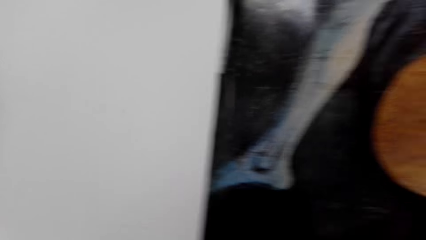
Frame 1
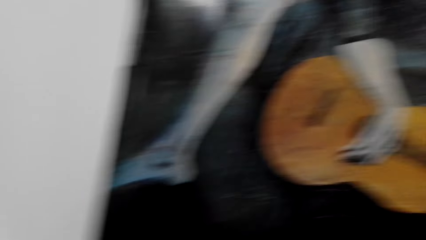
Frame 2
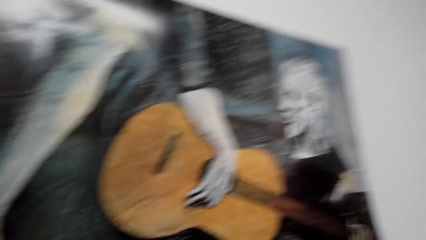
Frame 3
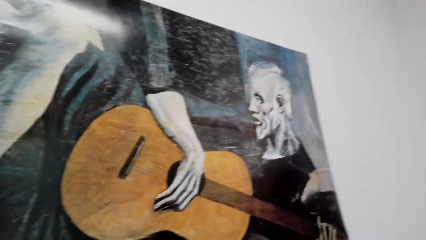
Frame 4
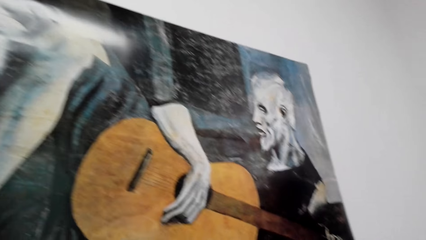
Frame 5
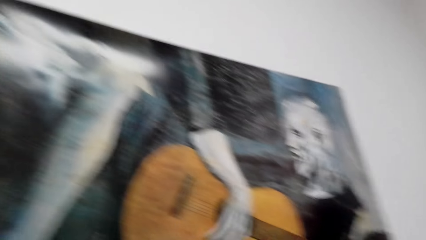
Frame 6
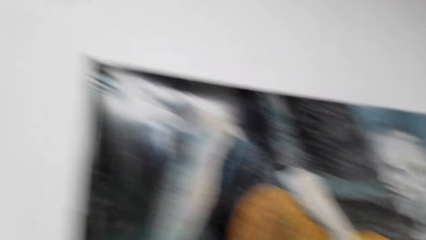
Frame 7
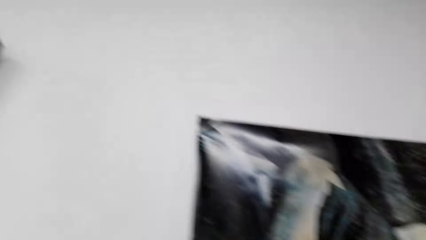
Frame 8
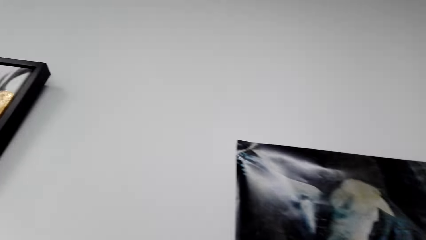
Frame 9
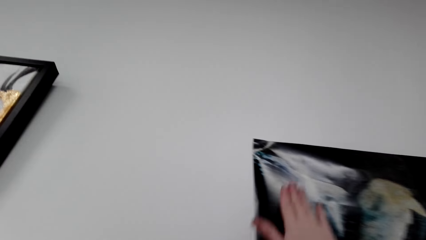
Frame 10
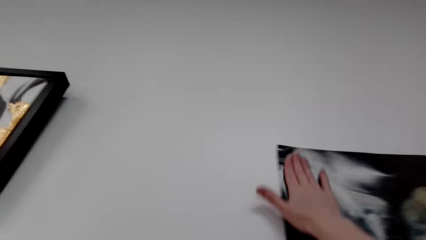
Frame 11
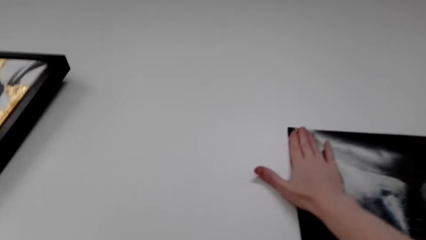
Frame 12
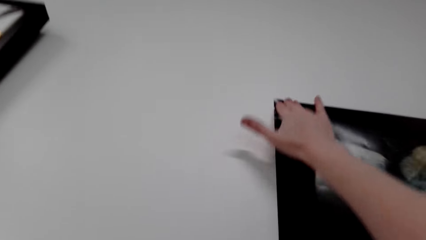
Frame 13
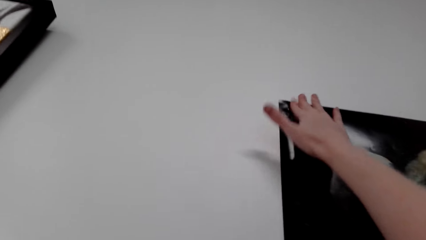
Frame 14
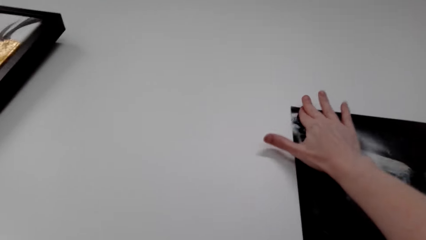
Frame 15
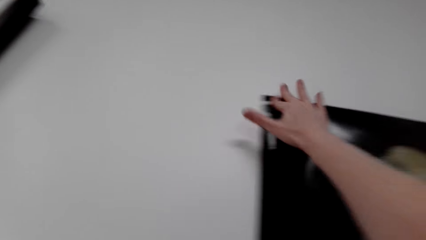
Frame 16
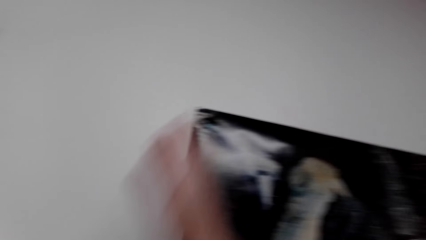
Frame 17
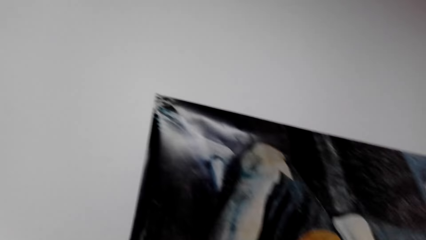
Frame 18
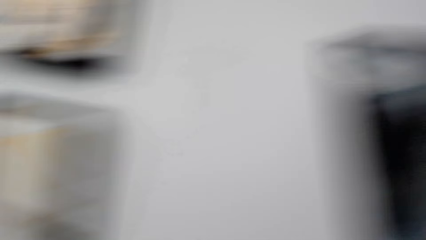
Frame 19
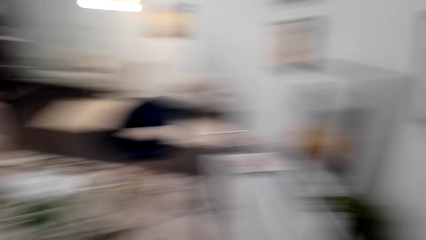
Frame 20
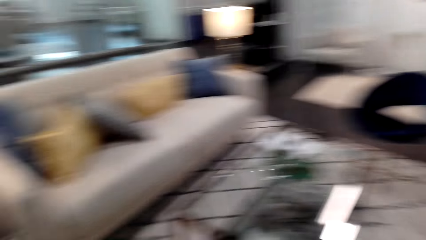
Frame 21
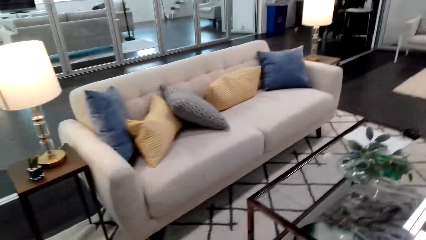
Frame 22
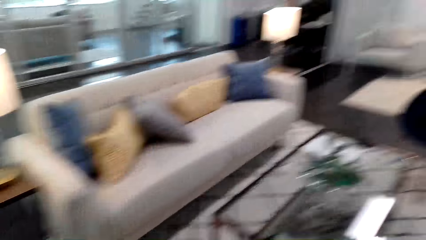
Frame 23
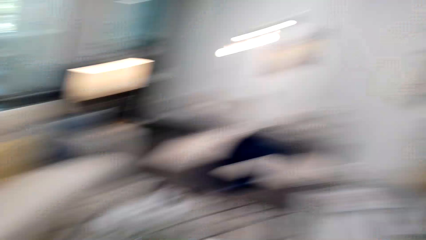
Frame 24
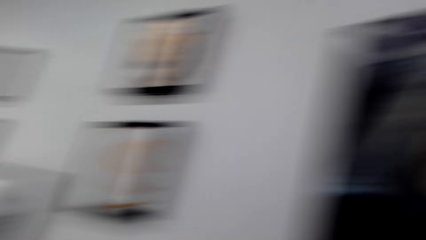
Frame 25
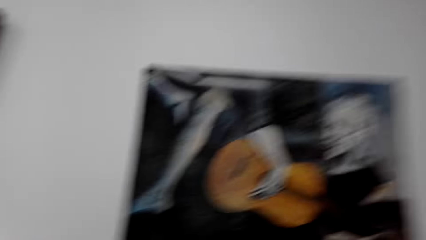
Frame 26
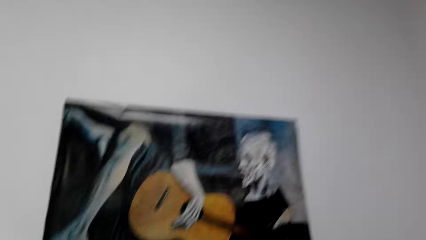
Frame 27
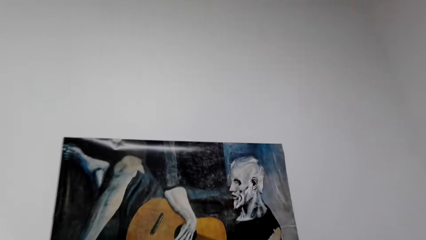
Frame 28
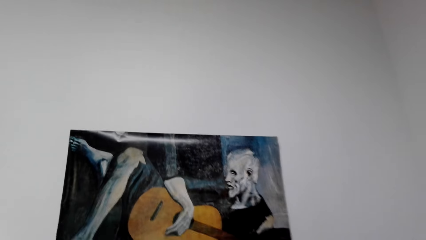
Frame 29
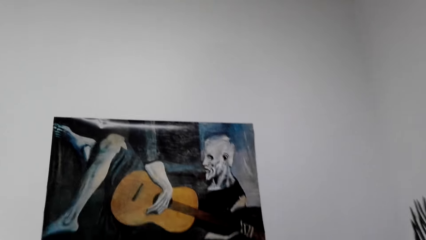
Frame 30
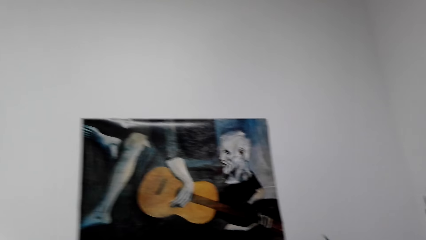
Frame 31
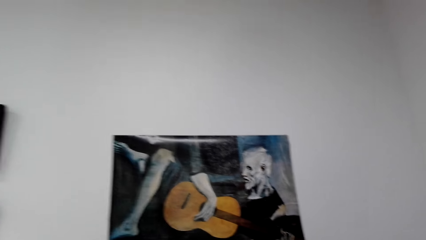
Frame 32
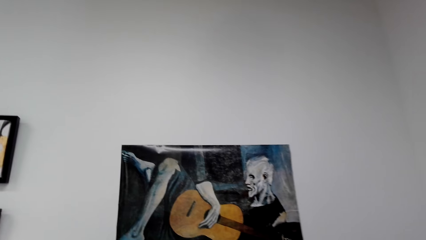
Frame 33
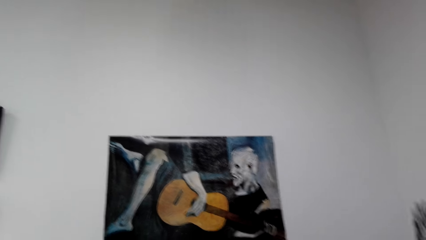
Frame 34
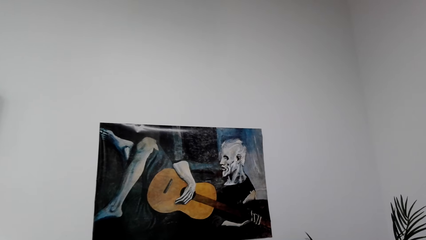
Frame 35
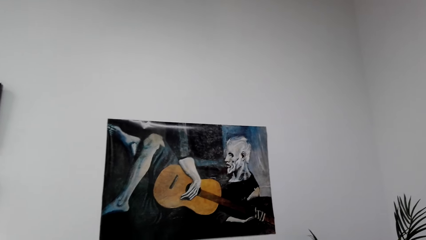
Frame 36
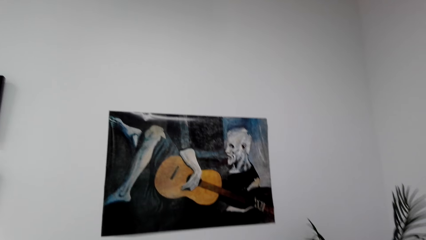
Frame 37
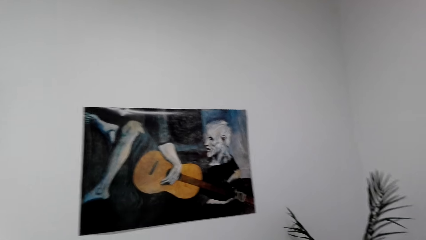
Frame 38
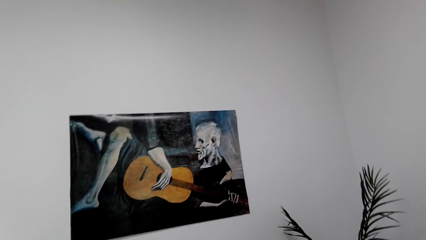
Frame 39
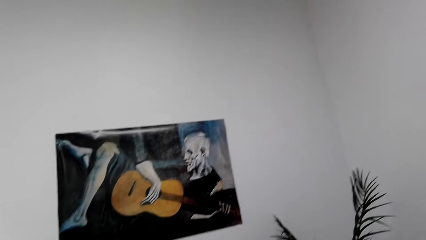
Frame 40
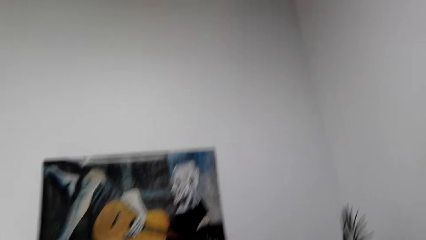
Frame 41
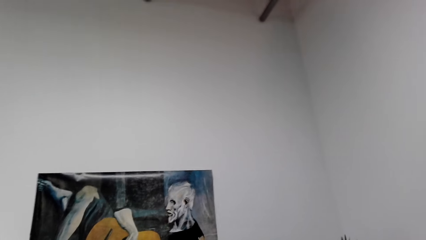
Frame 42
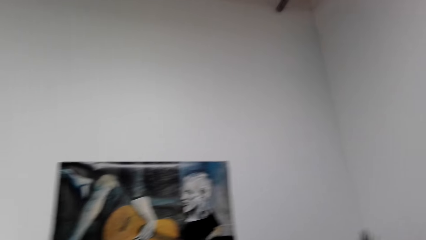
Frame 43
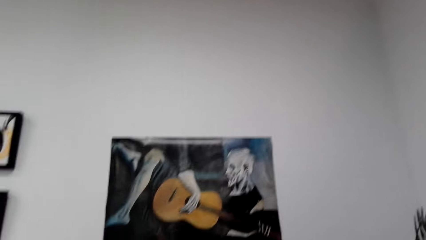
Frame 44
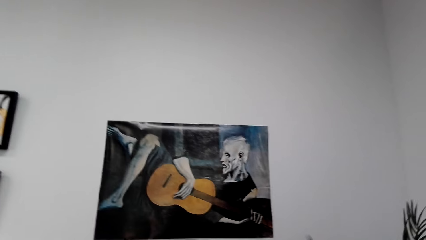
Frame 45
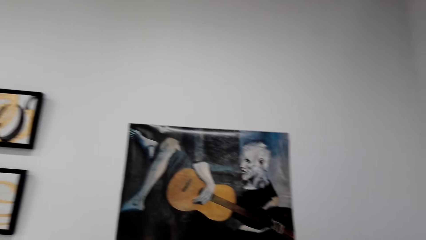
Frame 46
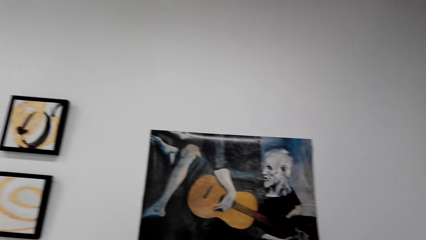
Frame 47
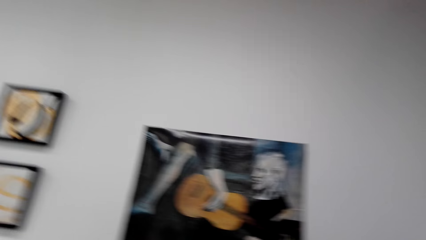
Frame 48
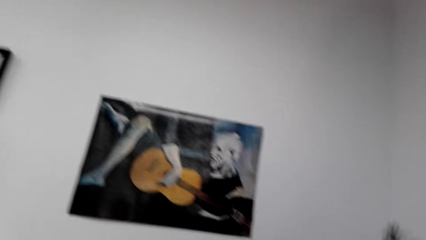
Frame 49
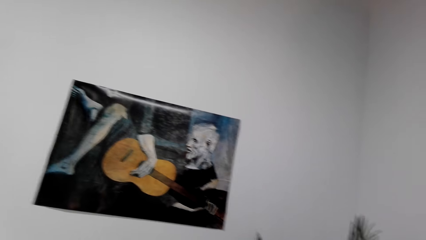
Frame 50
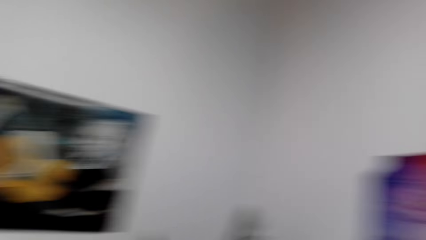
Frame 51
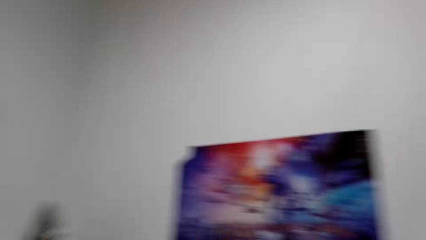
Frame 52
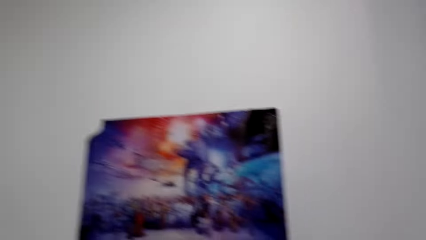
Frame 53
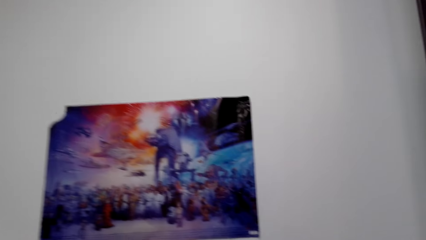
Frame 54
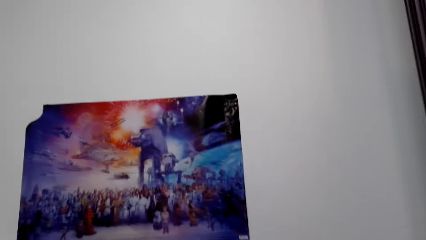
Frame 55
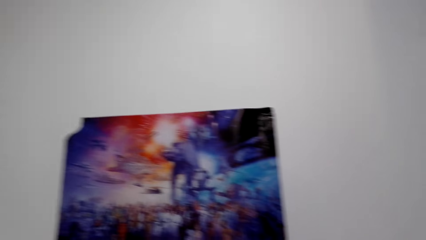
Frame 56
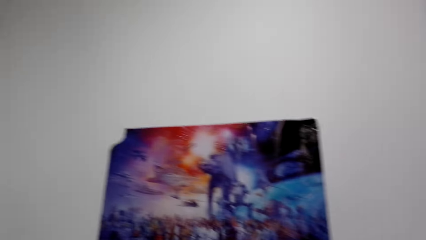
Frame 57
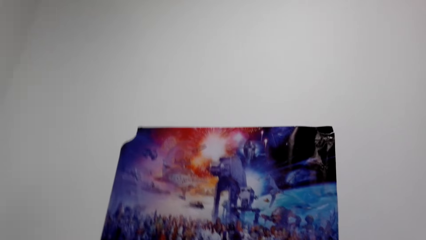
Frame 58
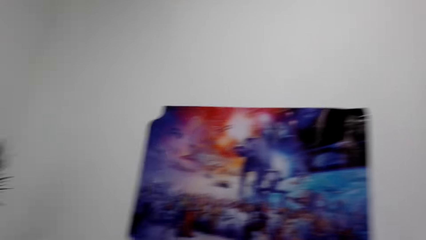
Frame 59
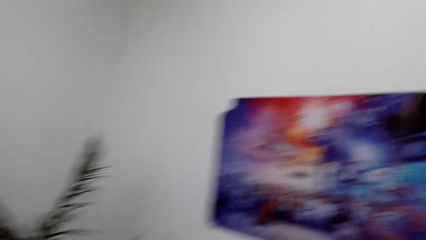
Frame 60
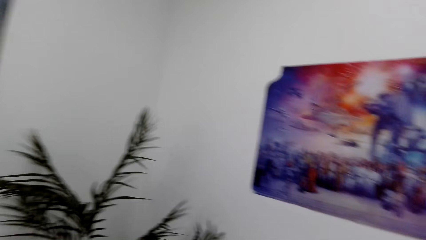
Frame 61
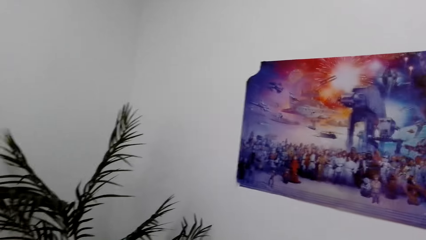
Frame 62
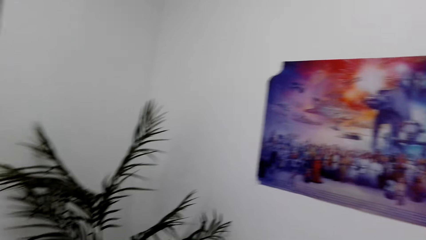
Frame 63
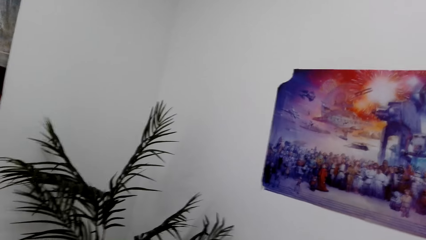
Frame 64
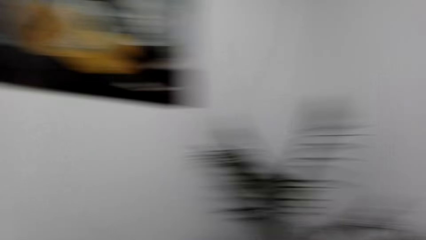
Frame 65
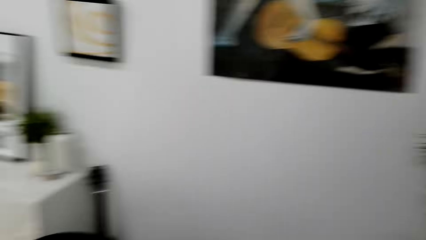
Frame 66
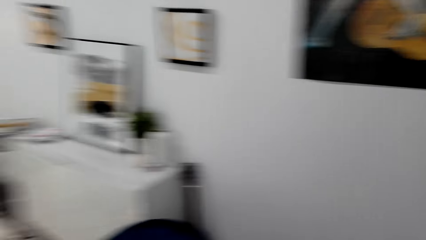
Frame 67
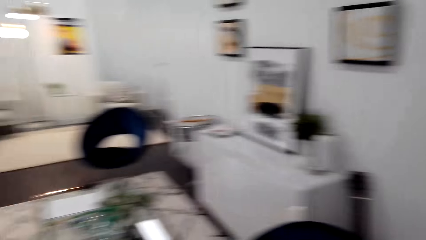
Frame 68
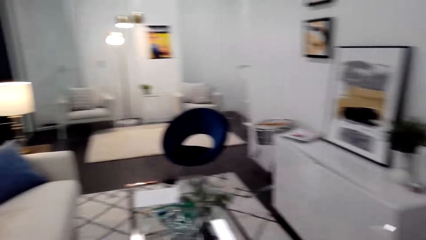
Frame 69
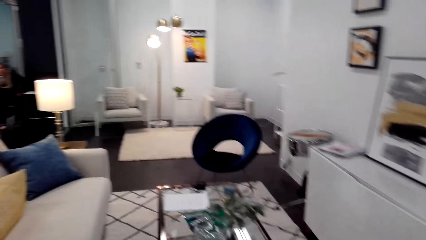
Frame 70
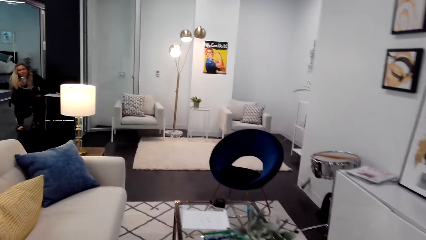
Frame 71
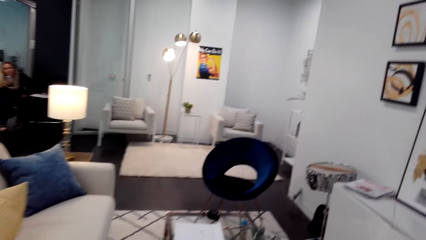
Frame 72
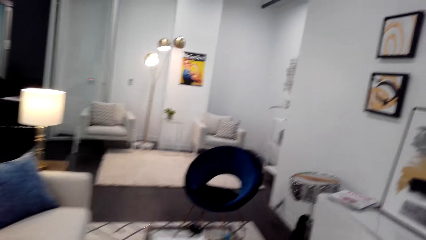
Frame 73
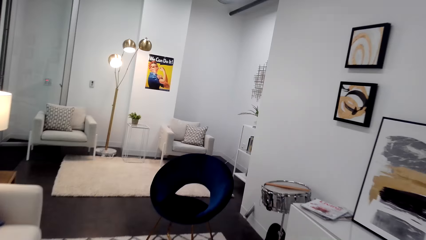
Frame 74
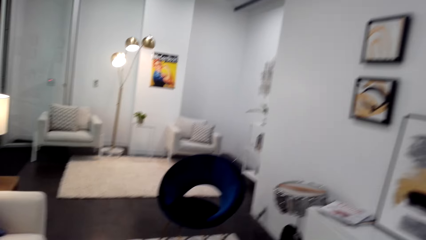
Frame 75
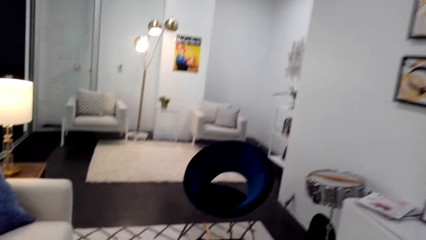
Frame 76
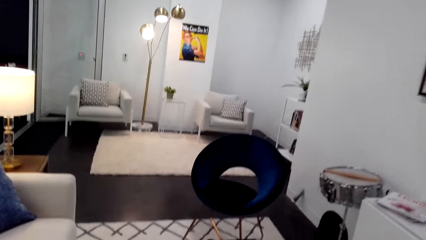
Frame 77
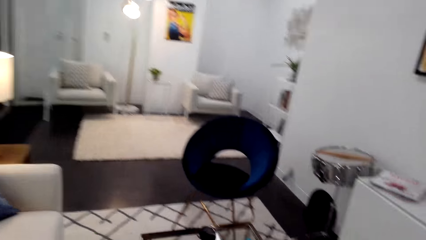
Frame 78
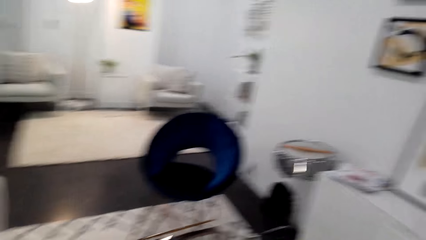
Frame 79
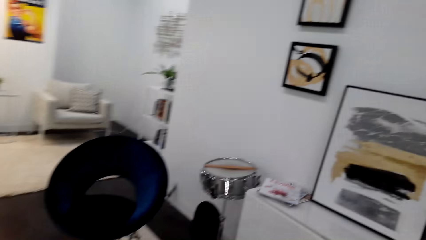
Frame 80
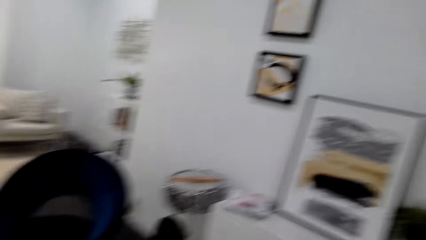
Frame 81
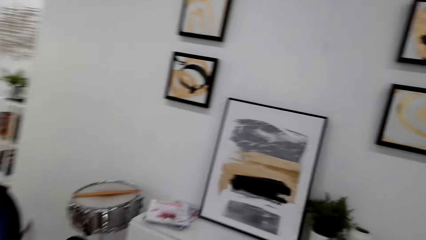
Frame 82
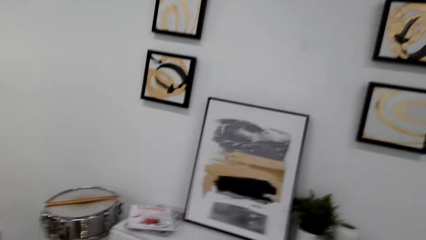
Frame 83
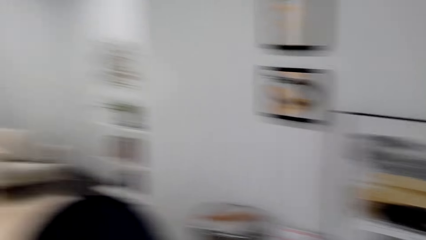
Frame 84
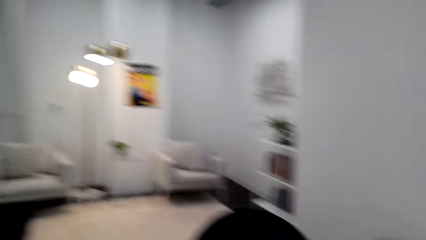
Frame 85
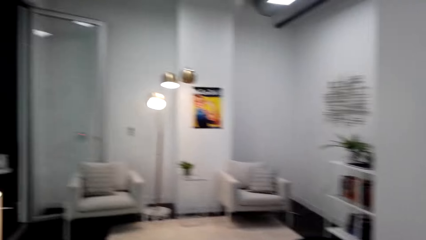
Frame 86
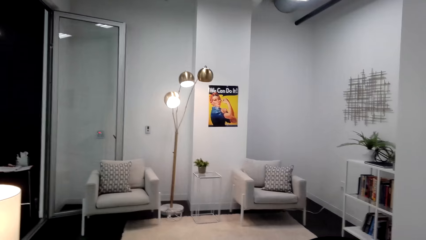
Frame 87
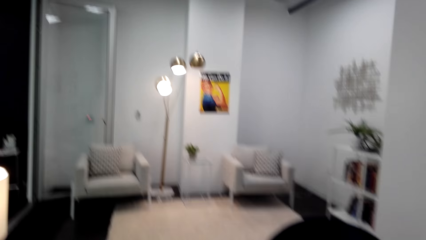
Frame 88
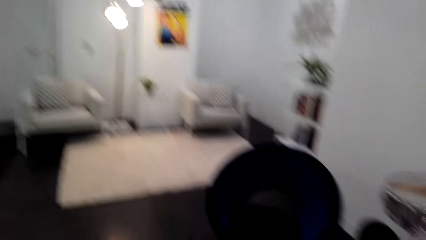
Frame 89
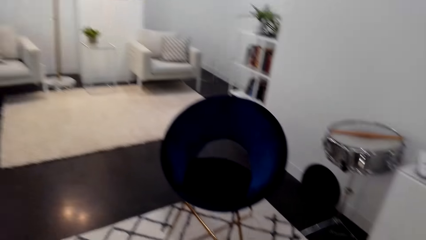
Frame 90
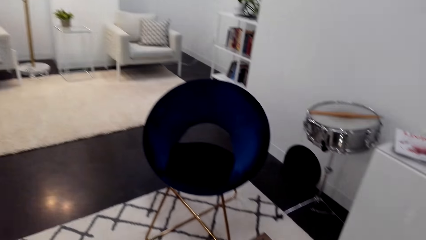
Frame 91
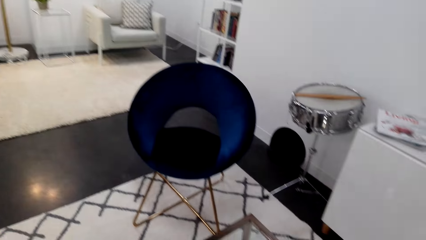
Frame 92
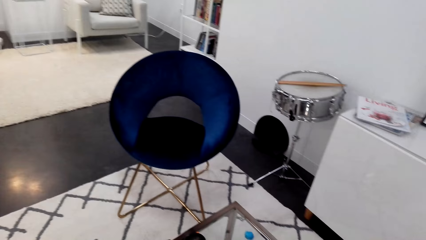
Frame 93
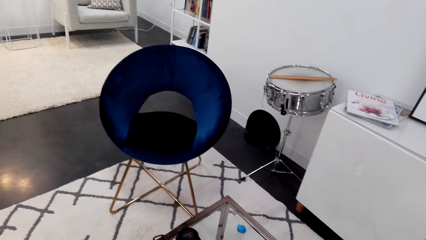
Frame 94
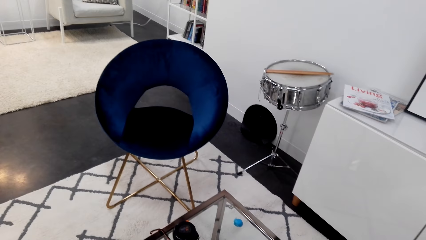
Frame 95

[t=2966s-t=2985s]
The camera wearer looks around the room. They talk to a person. The camera wearer looks at the posters on the wall. They look around the room and move around the room.
